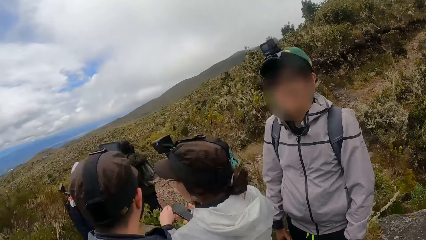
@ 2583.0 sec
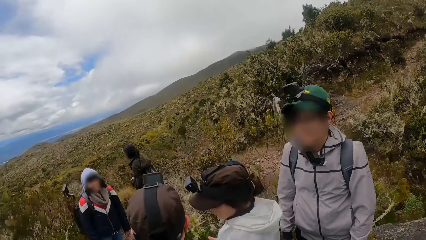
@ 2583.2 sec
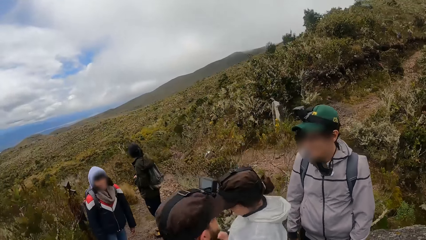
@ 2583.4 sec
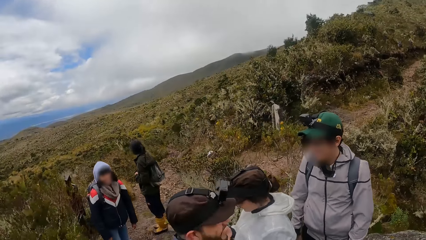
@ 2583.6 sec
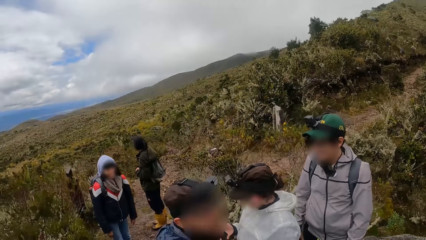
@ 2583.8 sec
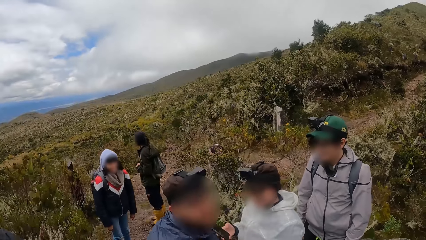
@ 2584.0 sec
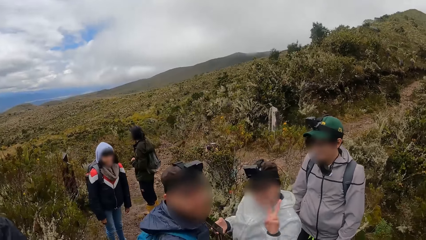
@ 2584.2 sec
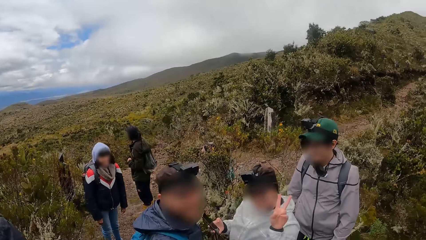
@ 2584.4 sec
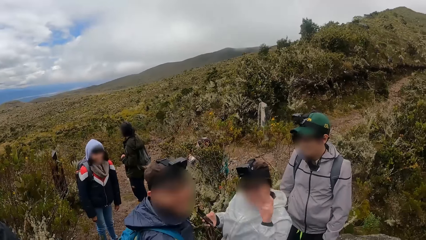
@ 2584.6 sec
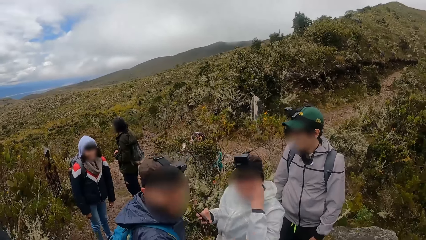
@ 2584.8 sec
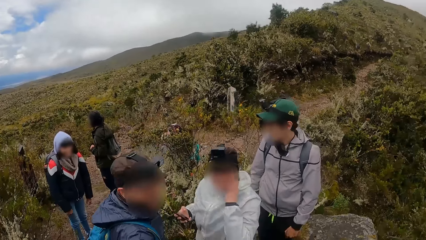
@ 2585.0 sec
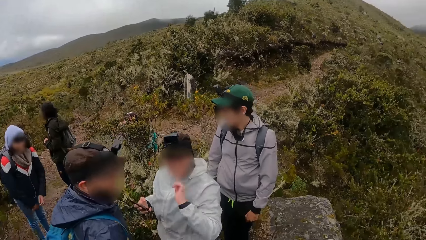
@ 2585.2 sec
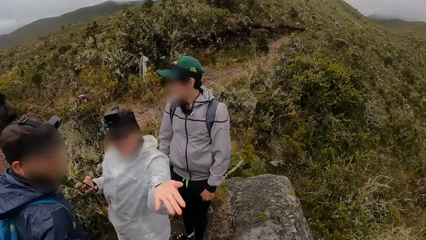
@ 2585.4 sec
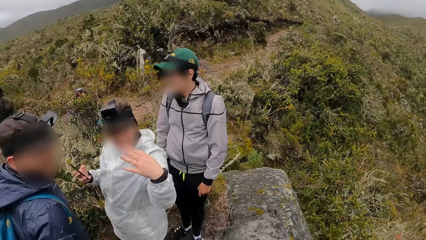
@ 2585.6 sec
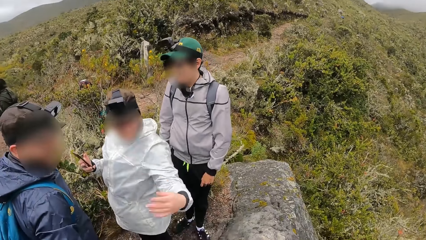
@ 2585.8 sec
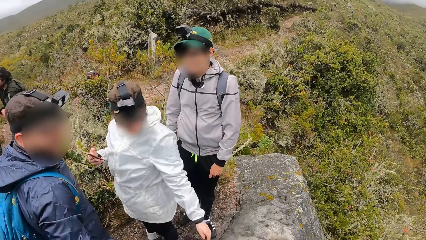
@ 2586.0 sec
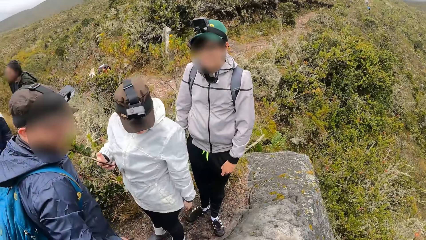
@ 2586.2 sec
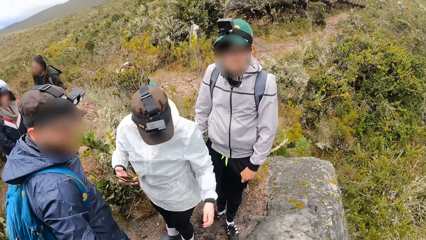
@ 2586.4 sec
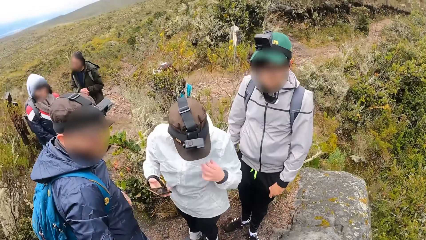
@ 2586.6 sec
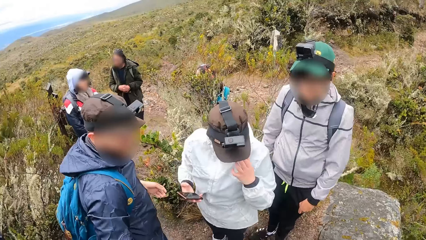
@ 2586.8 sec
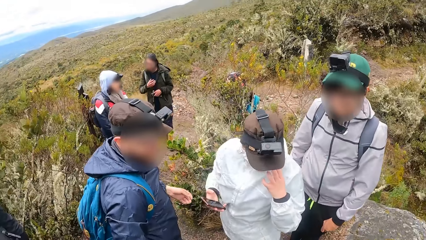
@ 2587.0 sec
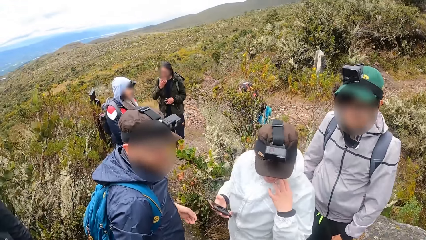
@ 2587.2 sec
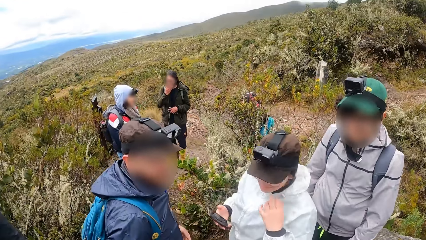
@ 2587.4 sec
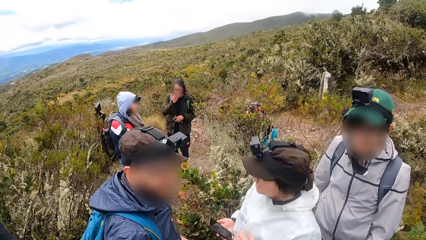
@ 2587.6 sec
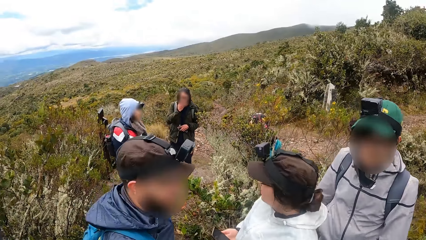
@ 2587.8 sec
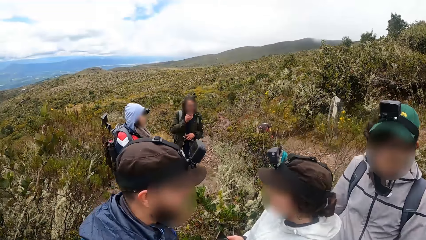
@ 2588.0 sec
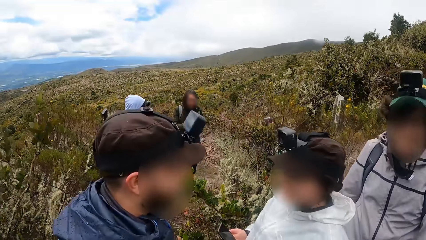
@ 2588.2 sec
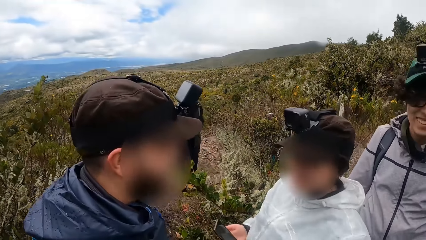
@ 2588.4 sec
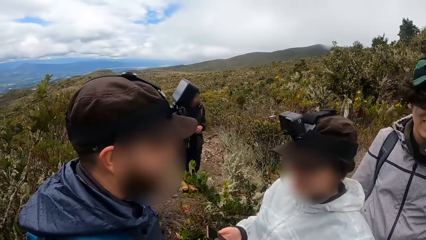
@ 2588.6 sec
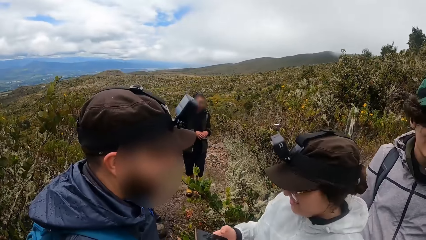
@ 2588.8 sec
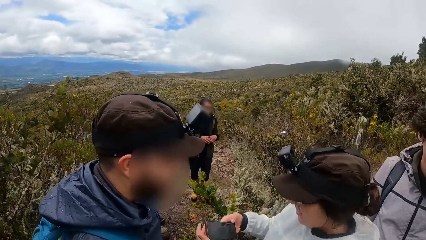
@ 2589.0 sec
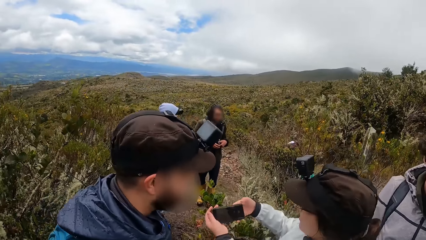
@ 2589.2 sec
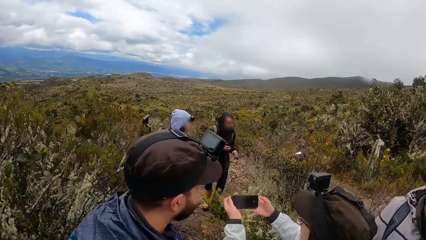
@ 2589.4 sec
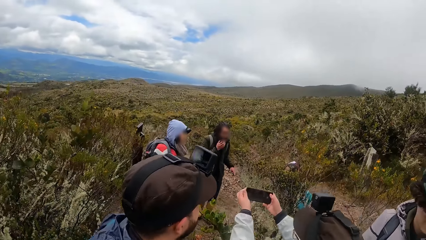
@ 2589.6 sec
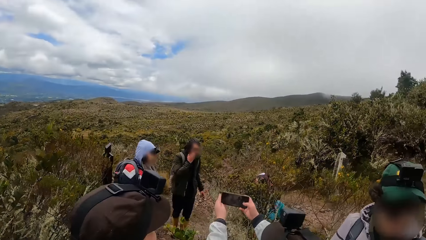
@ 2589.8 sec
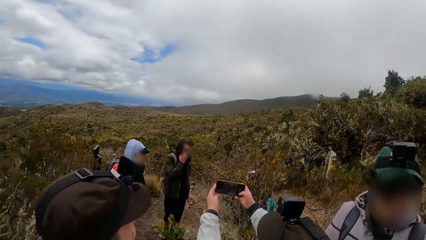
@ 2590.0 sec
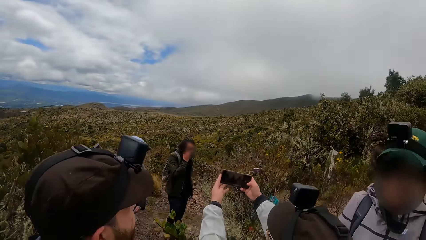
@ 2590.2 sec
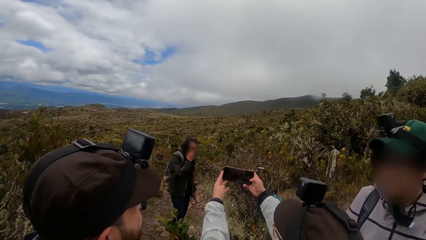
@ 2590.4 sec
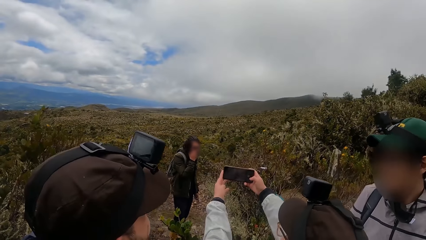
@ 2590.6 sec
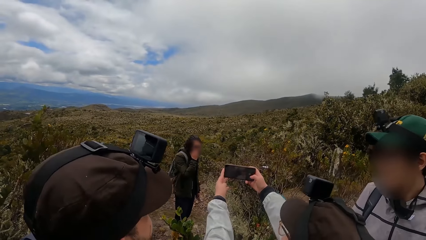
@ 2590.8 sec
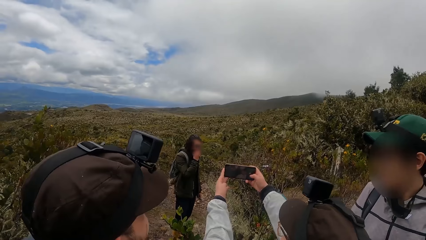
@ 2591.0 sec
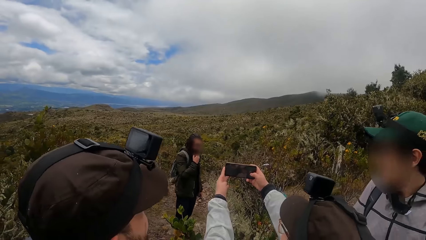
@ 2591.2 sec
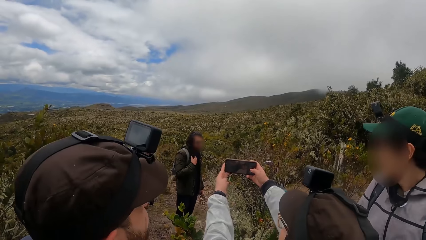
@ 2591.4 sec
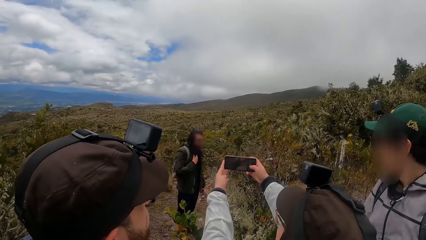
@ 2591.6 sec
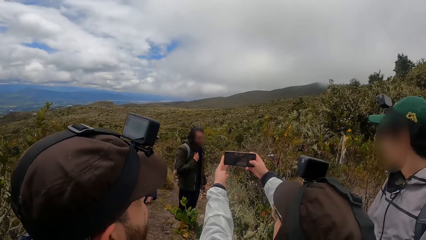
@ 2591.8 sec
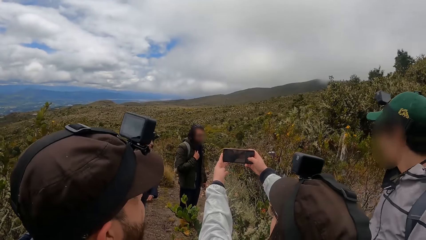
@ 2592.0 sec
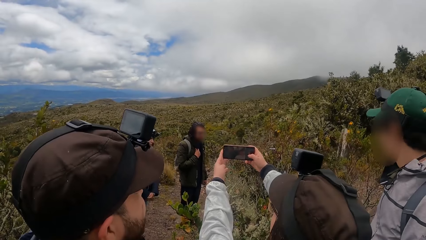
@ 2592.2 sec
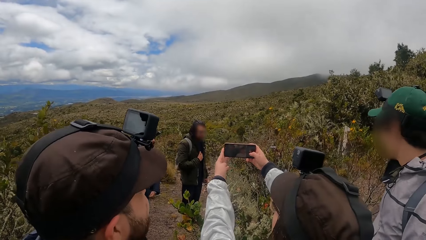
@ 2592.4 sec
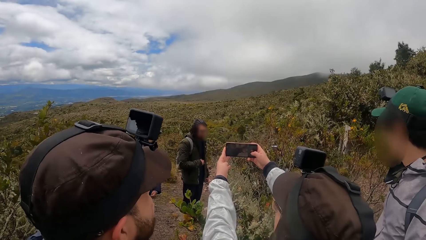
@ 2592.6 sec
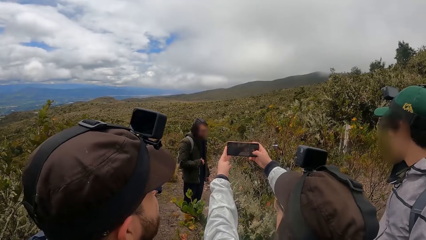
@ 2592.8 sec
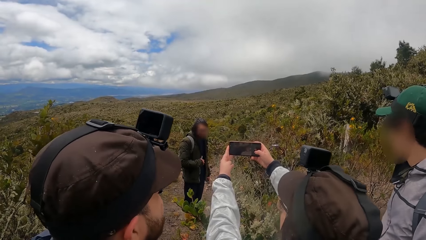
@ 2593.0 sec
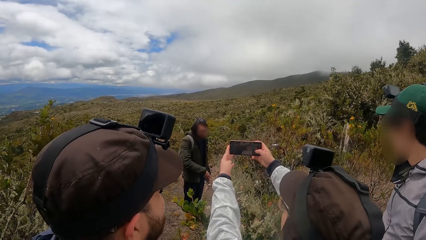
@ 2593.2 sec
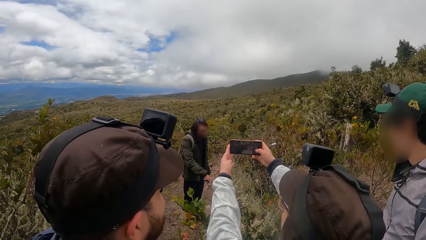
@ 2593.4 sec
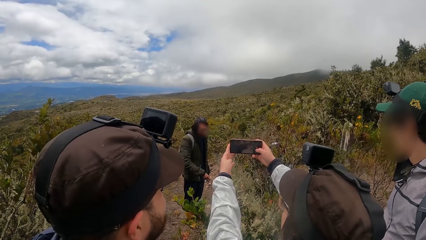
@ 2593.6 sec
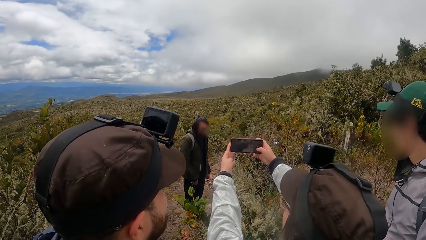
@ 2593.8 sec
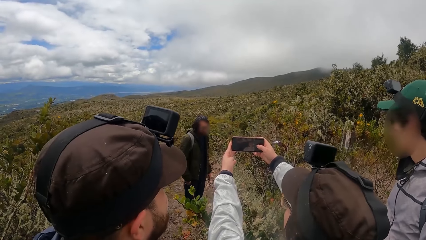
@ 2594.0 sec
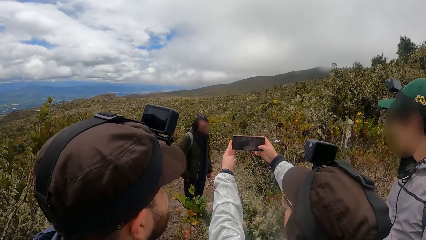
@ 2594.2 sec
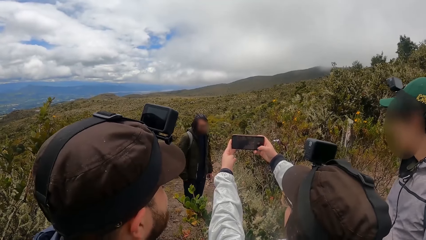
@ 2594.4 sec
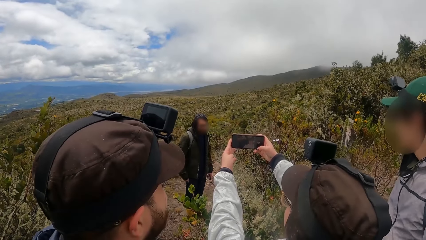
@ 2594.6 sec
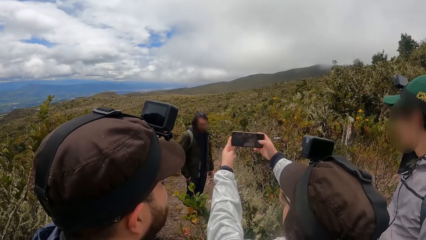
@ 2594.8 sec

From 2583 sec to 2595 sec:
The woman interacts with the camera wearer. The woman takes a picture with the camera wearer using the phone in both hands.

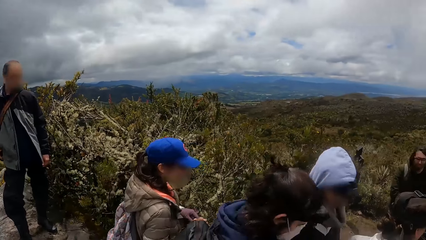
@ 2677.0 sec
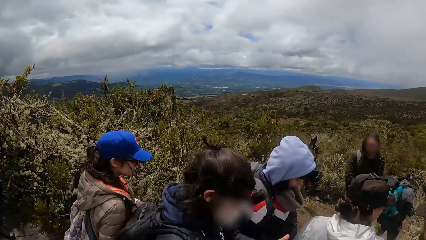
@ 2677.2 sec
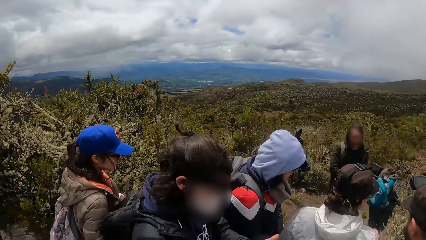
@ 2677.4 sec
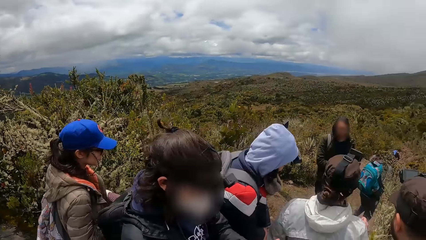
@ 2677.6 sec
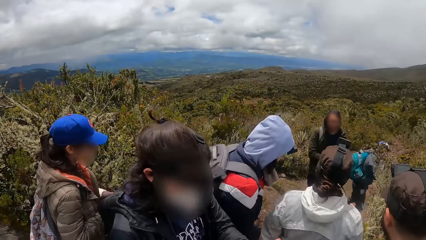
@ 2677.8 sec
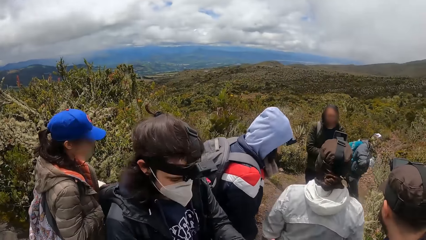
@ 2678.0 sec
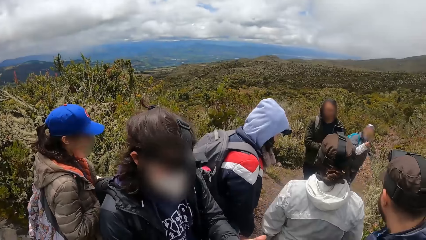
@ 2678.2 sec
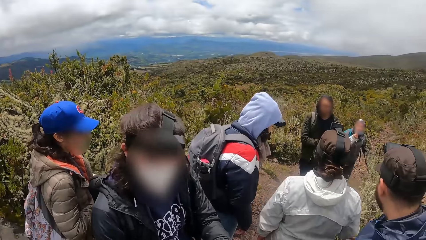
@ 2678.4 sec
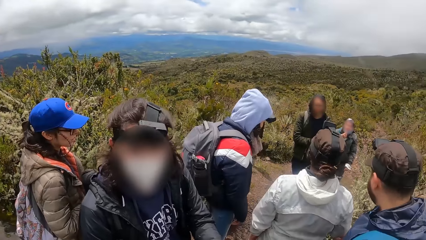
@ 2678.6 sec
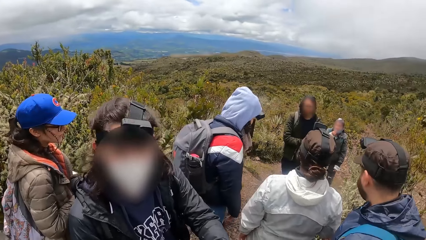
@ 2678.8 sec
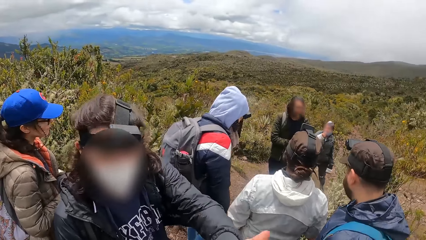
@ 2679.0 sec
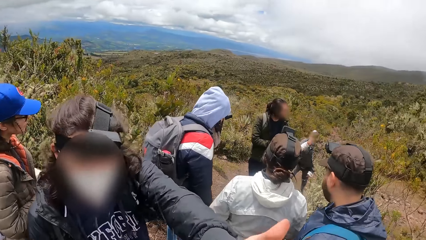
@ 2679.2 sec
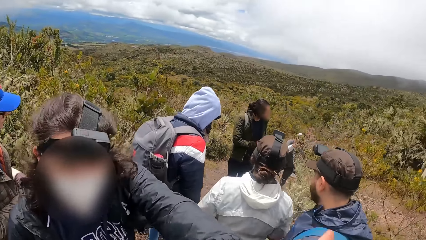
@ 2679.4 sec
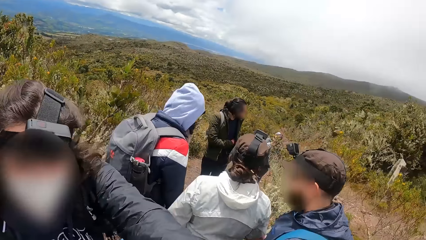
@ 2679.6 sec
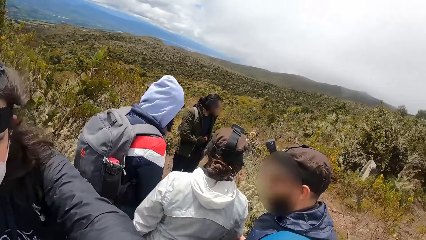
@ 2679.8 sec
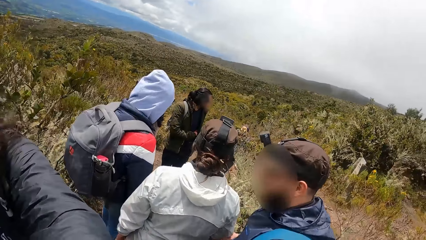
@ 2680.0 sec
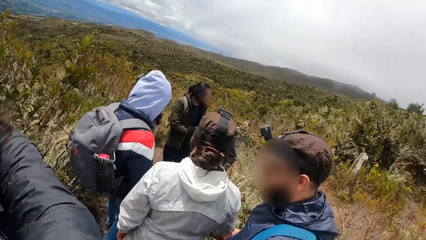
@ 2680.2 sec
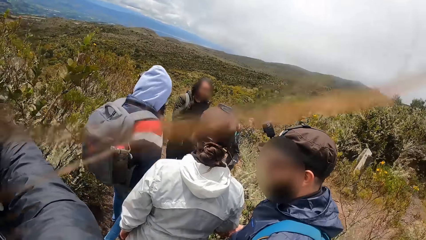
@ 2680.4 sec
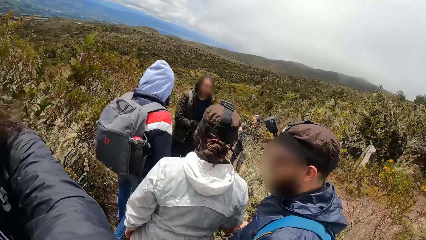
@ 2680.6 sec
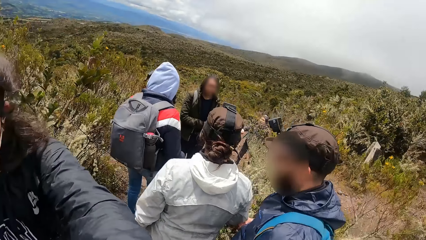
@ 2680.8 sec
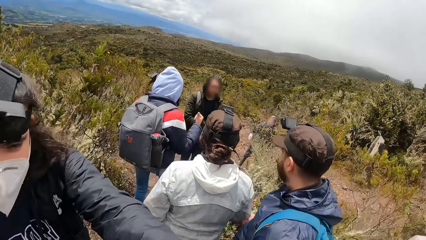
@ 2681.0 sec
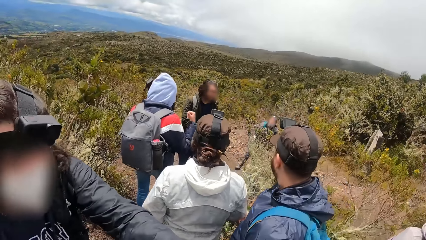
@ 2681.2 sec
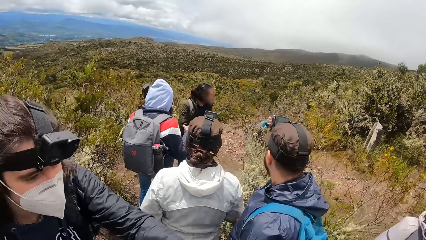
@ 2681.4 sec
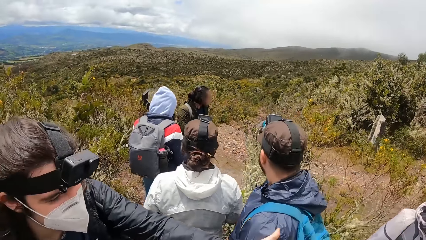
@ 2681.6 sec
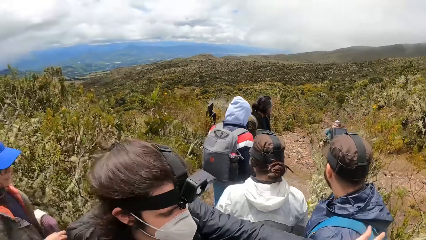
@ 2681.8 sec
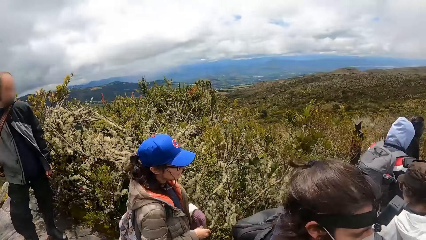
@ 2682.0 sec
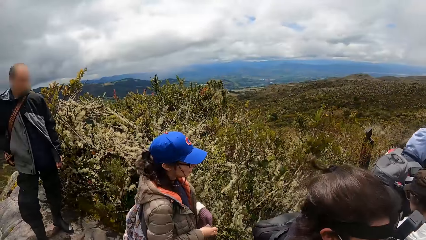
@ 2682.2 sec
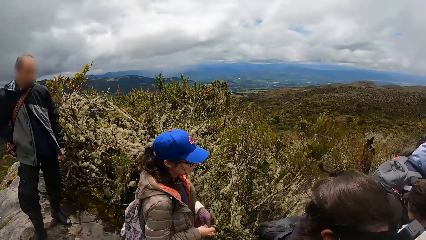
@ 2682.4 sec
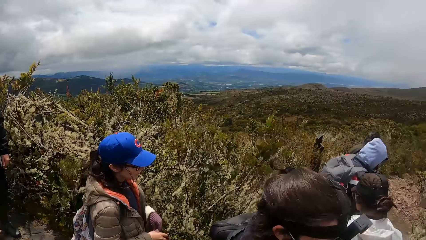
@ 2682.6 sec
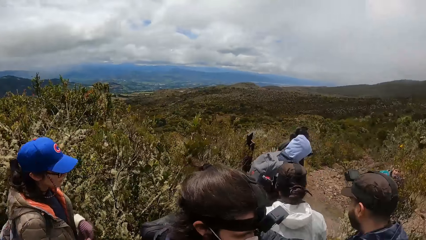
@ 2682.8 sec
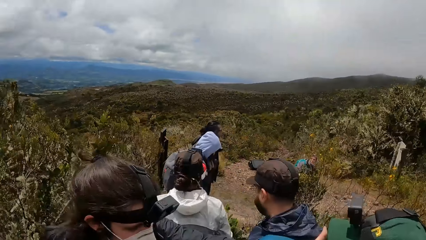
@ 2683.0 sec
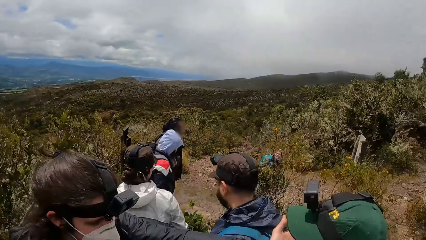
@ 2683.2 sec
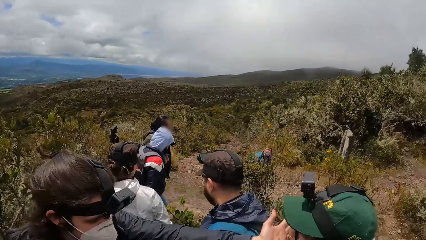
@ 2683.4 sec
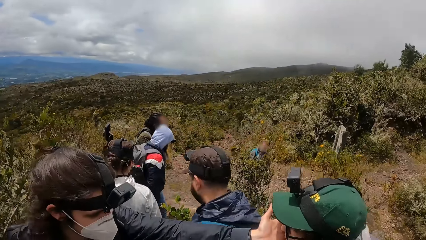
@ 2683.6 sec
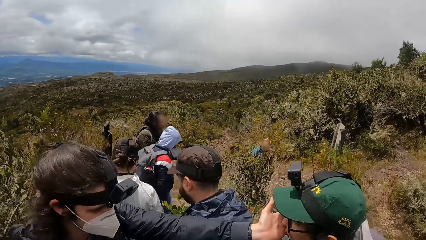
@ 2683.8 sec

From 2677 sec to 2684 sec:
The man interacts with the camera wearer.
